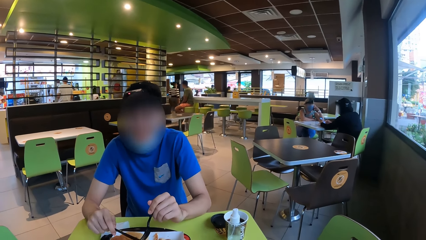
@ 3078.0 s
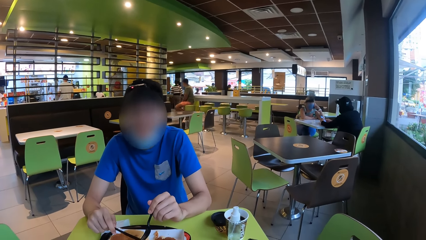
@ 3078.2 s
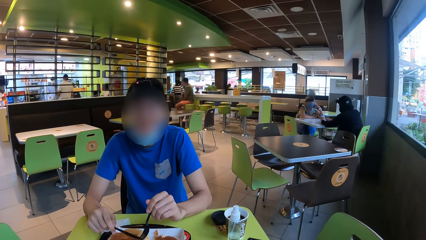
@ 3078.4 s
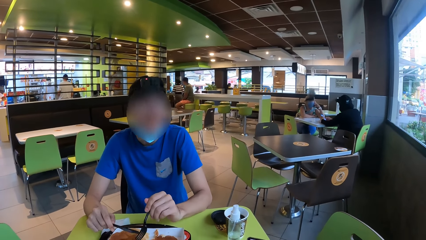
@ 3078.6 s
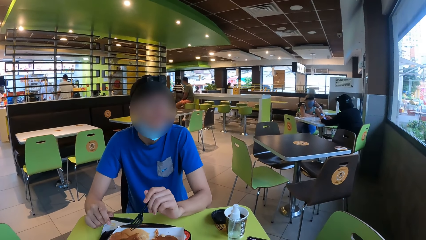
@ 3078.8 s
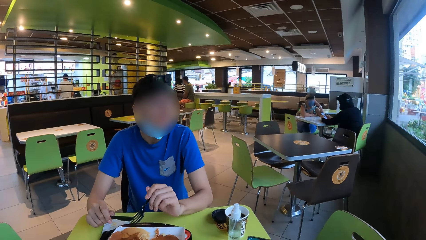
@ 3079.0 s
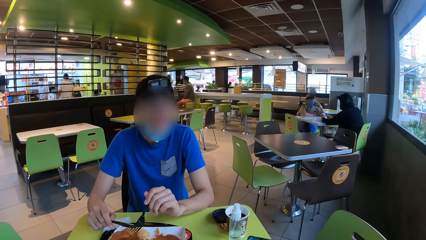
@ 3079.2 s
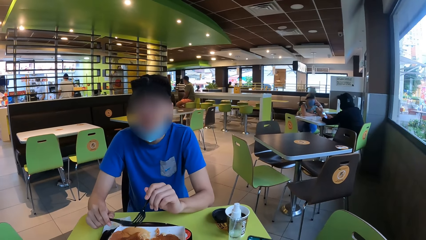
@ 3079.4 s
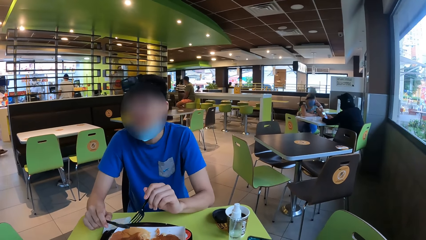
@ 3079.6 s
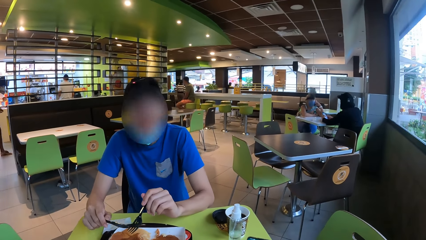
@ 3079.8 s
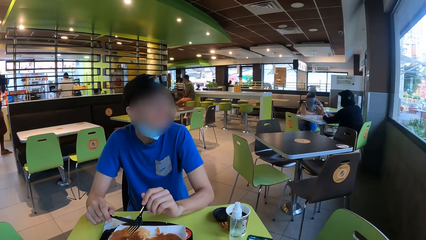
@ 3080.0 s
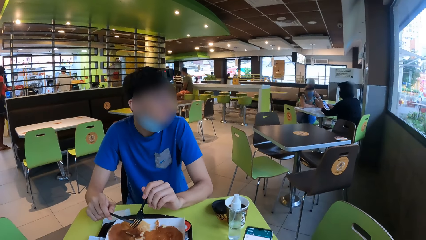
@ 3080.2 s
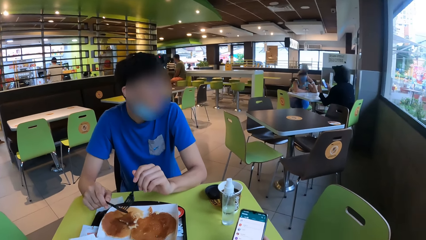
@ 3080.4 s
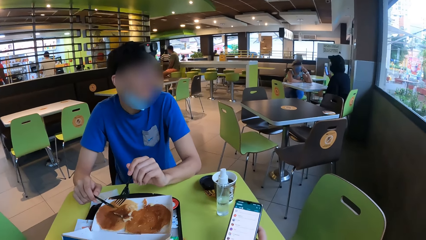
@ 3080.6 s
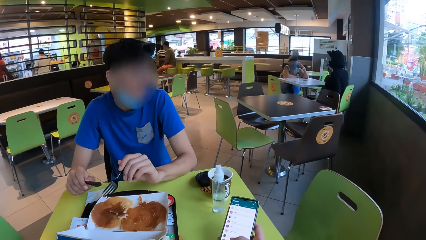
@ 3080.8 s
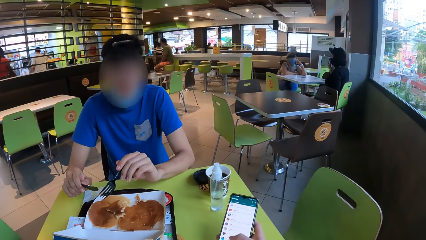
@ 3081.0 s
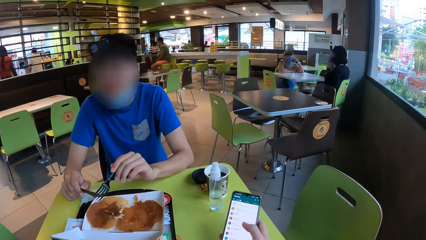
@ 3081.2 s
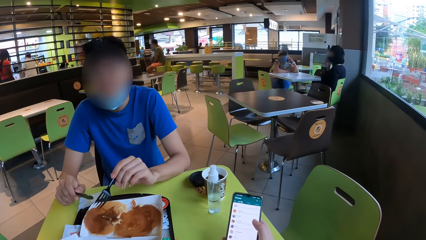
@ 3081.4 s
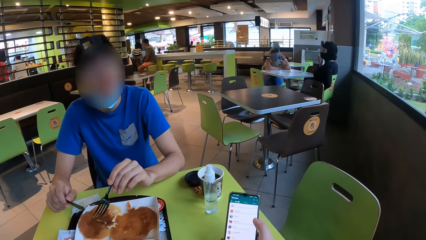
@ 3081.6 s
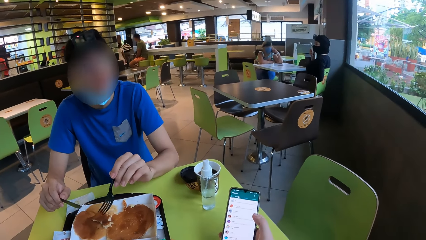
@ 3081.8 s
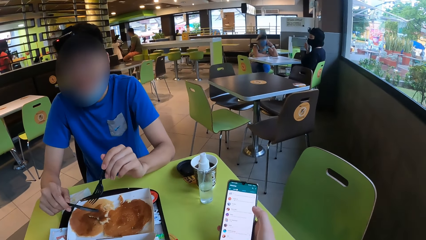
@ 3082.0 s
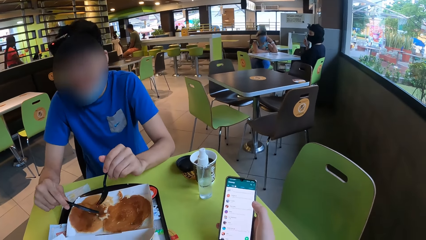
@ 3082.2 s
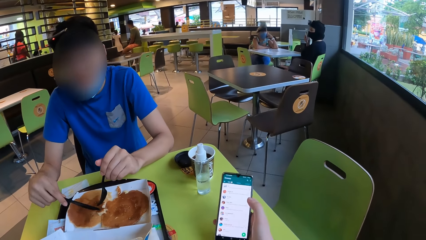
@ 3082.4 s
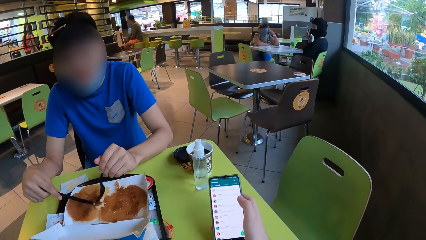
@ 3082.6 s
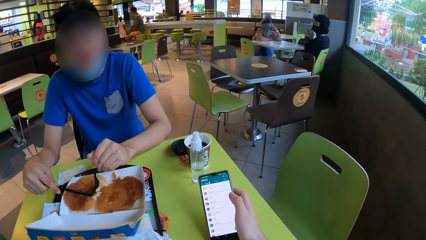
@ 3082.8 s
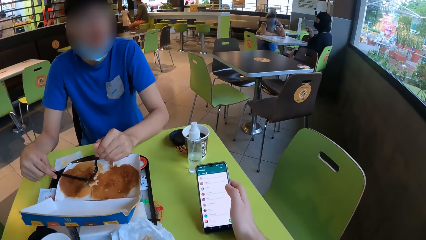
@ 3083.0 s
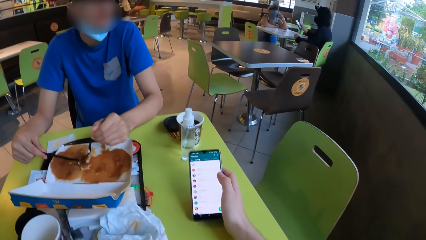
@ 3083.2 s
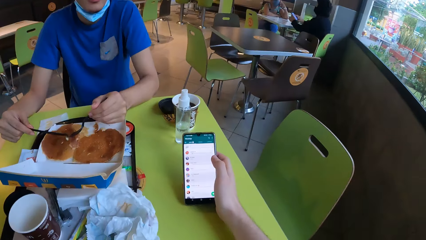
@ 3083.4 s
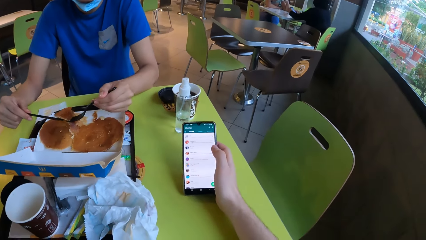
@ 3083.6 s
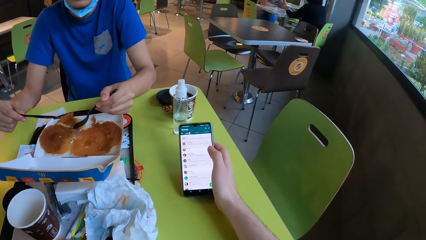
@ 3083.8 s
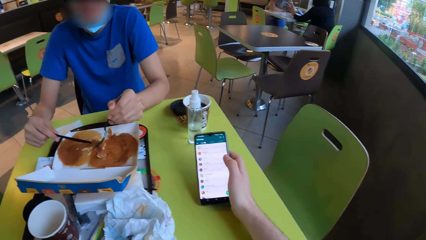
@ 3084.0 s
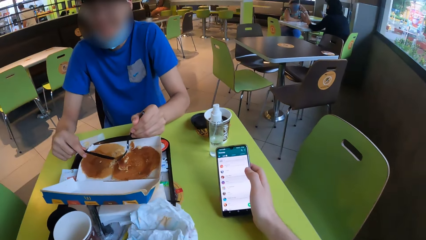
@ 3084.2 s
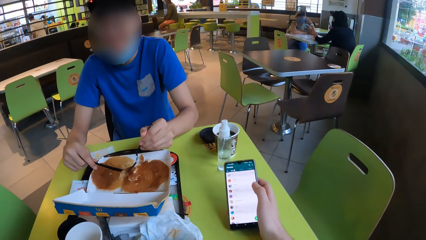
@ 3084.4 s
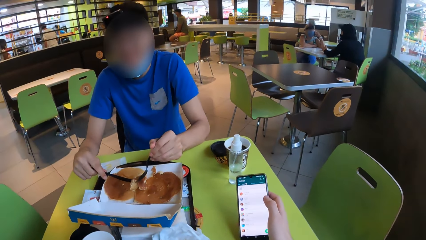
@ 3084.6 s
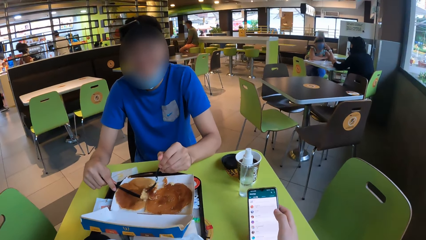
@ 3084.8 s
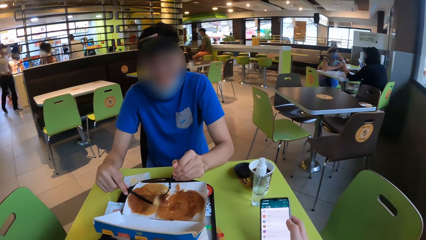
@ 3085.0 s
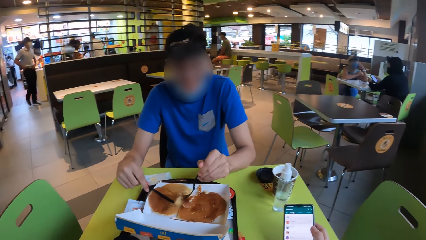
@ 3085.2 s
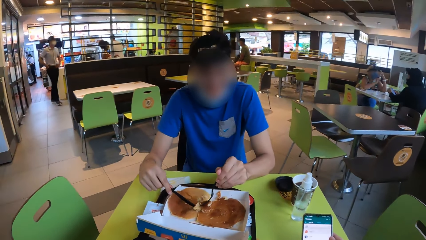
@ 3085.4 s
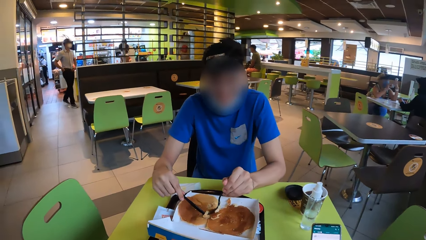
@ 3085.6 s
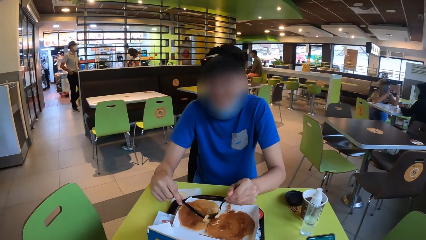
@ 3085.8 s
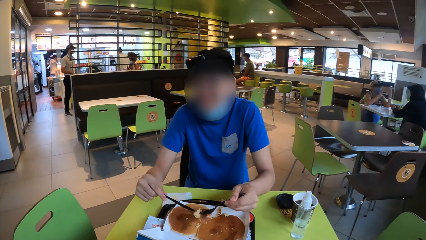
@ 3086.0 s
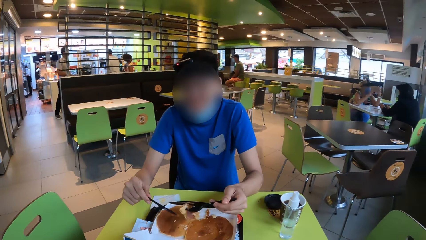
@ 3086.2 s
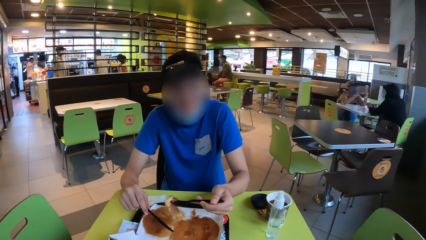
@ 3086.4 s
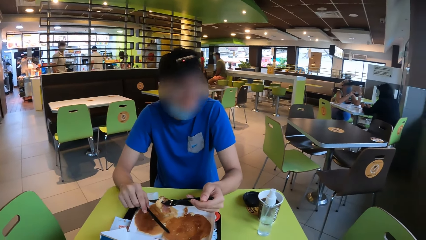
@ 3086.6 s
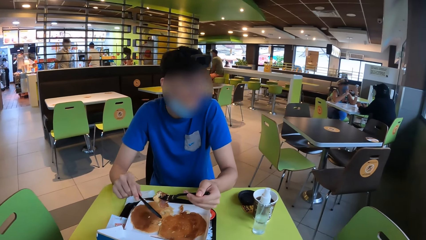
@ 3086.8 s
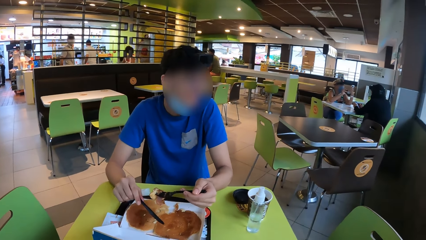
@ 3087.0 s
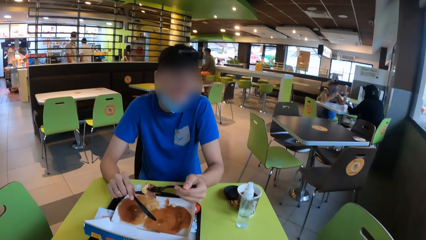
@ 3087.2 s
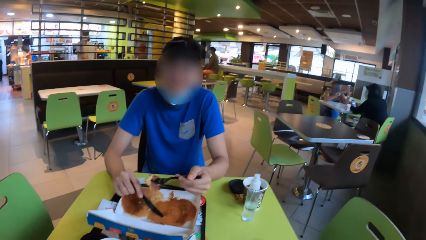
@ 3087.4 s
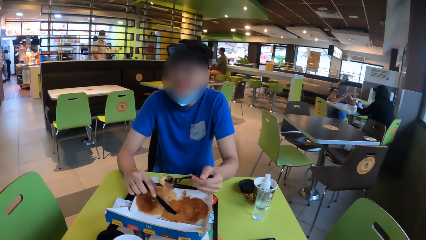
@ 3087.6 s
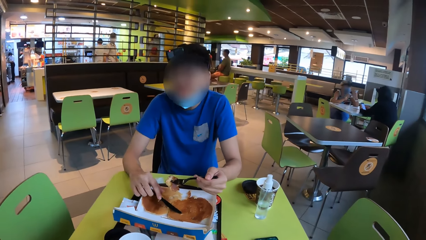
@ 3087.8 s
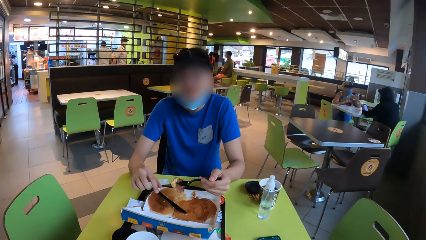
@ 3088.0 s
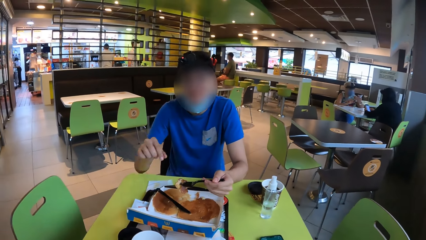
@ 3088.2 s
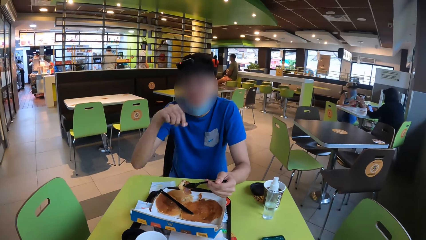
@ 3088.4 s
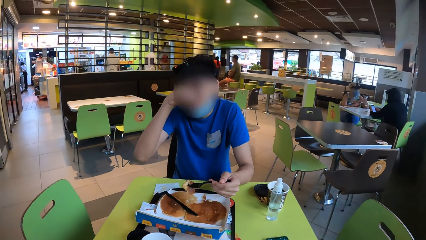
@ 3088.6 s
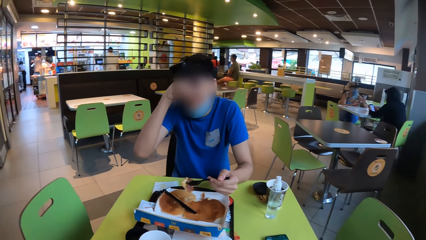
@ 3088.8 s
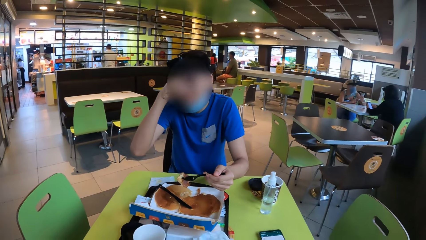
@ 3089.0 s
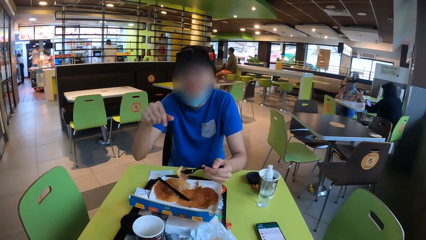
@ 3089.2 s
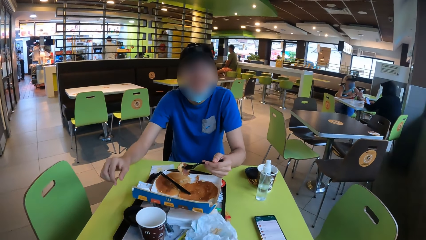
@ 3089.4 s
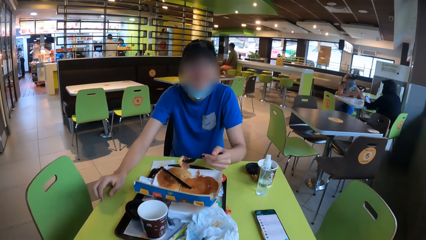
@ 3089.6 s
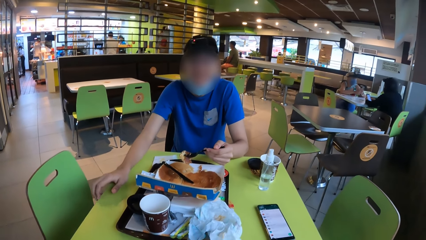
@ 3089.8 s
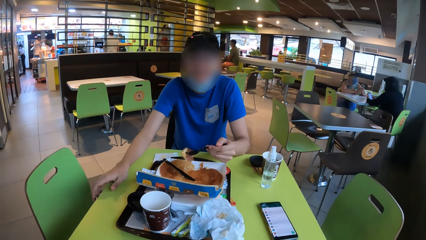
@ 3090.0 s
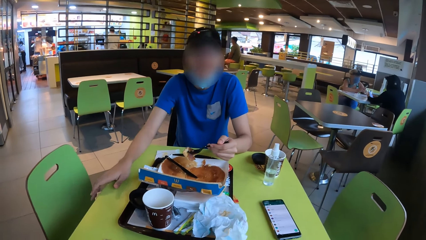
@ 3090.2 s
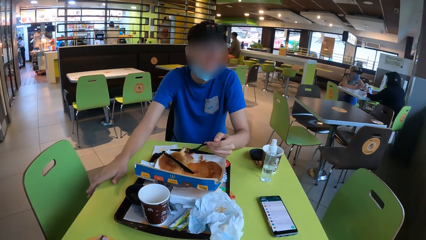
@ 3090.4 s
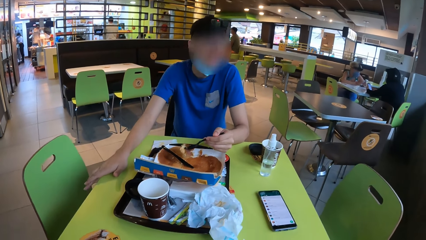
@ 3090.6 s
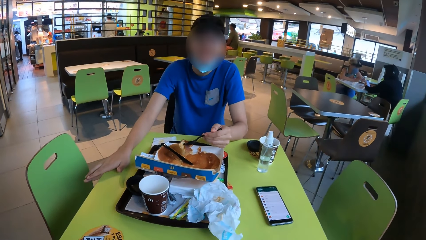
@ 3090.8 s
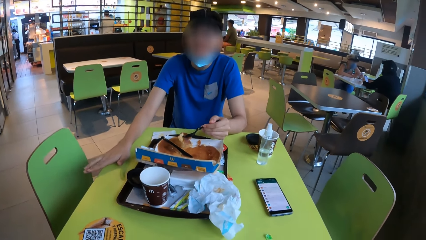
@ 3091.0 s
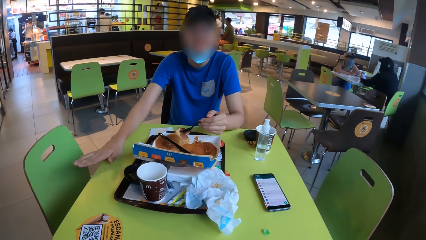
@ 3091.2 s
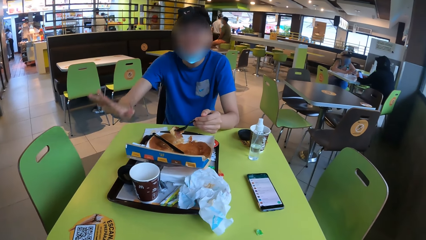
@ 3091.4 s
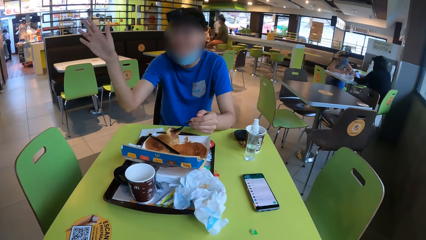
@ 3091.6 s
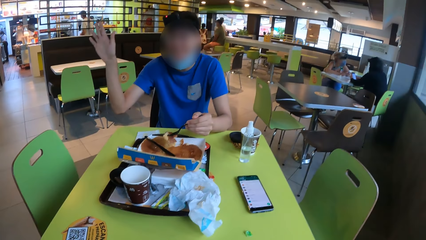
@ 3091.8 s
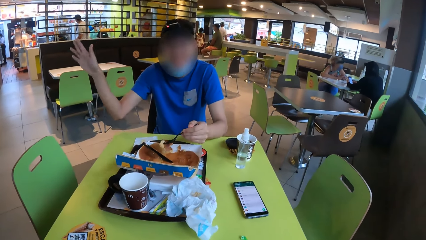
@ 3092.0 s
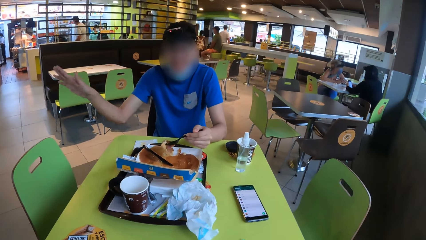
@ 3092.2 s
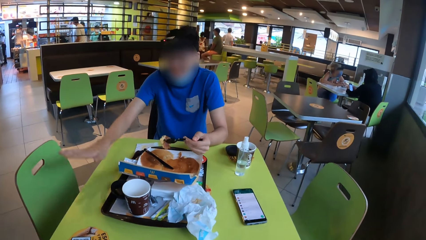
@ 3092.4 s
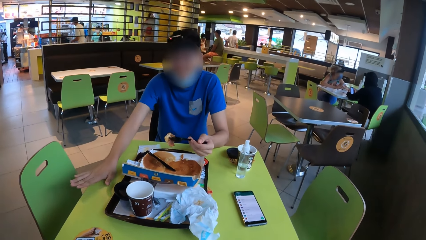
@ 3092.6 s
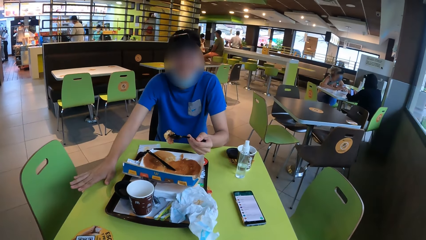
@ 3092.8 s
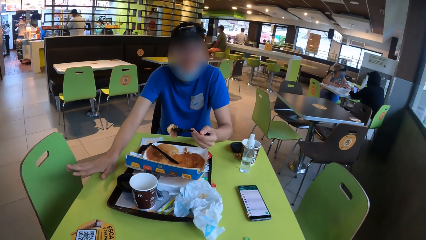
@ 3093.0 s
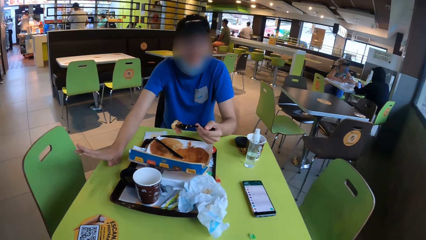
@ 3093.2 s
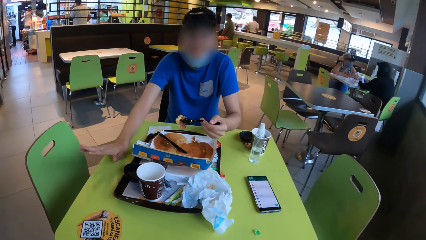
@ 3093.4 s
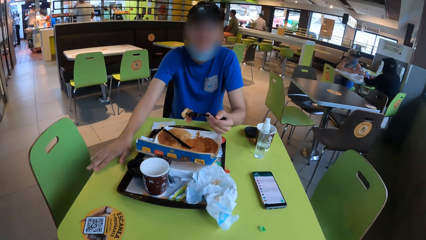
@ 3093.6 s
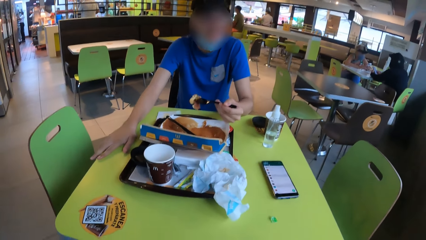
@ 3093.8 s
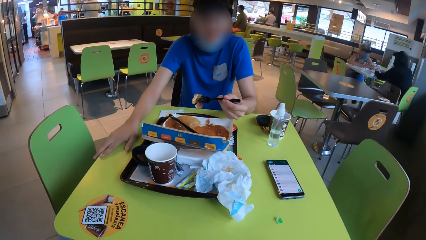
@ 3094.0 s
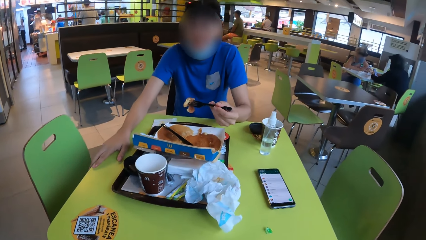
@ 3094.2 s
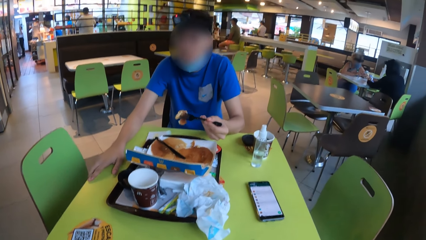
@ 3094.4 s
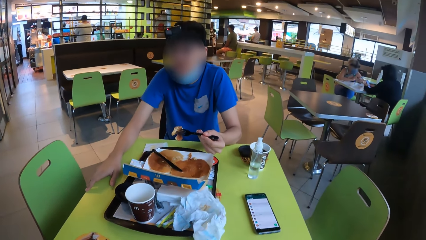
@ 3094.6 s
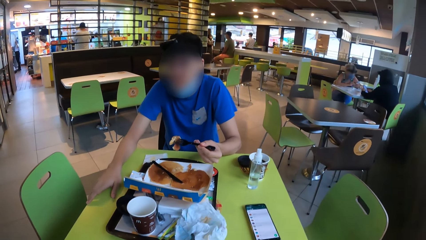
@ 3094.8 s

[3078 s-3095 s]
The camera wearer operates a phone. A man pokes a snack and places a knife on the snack. The man wipes the face.
